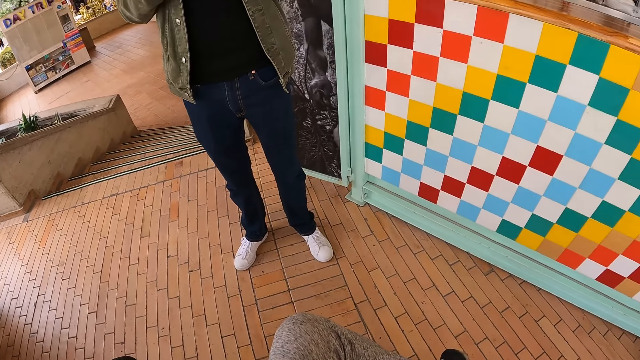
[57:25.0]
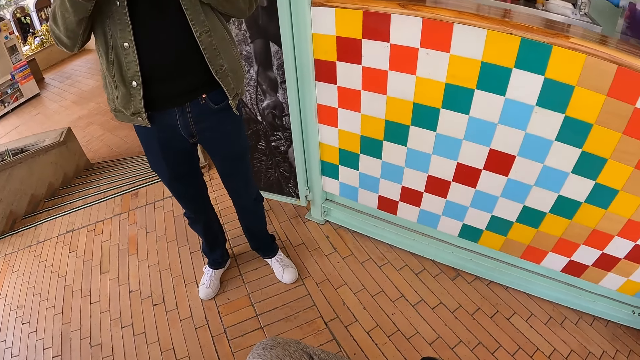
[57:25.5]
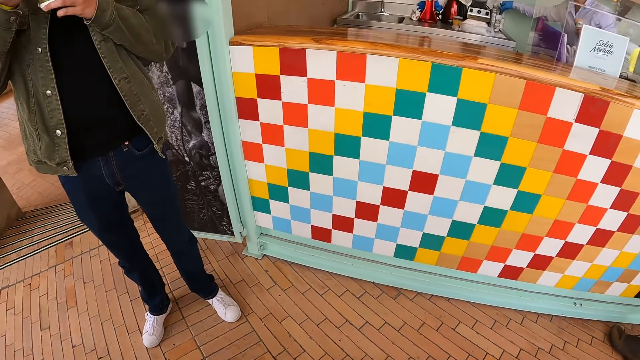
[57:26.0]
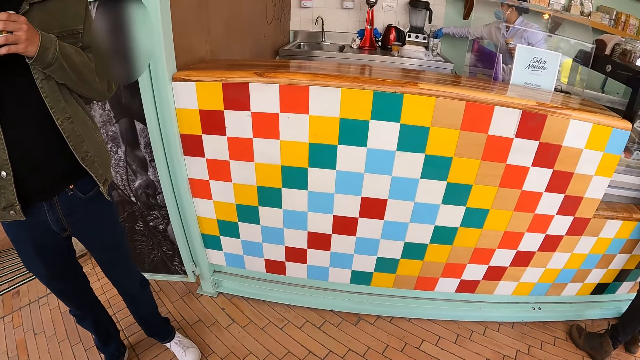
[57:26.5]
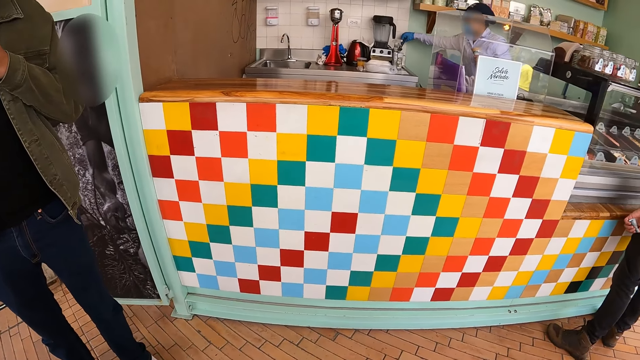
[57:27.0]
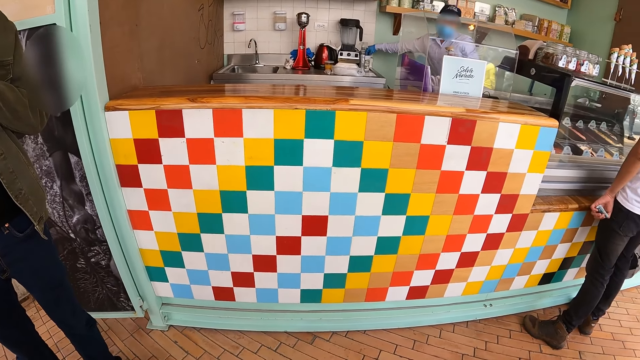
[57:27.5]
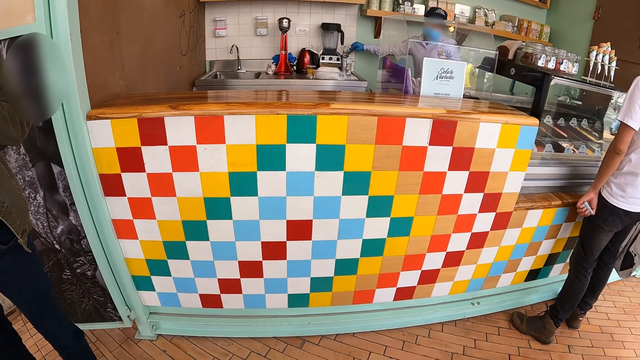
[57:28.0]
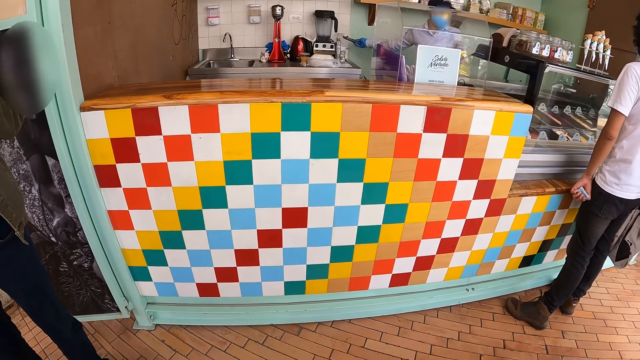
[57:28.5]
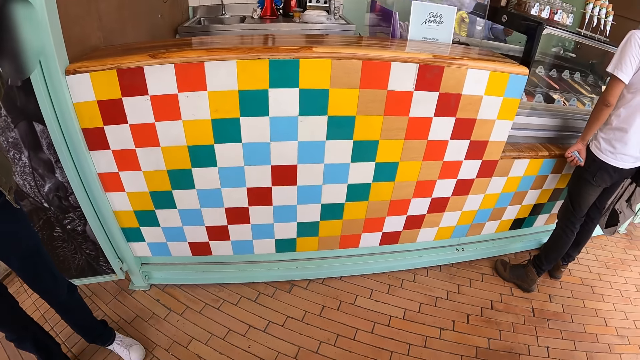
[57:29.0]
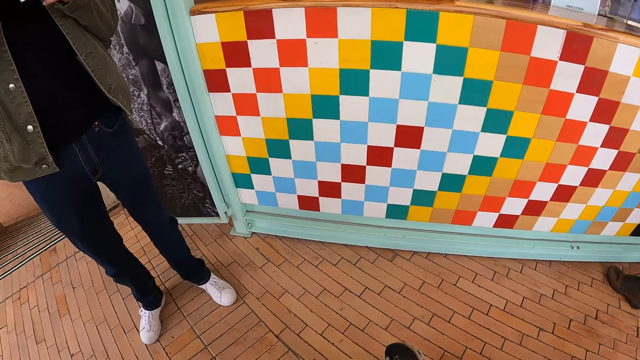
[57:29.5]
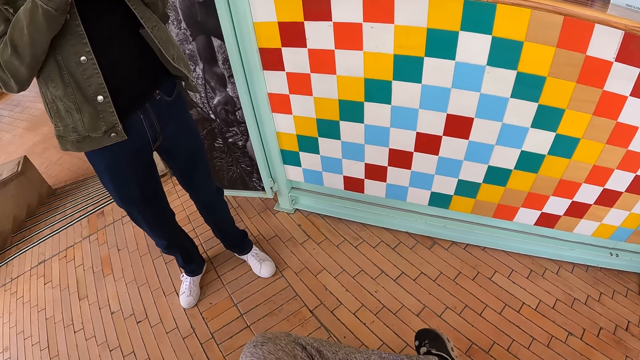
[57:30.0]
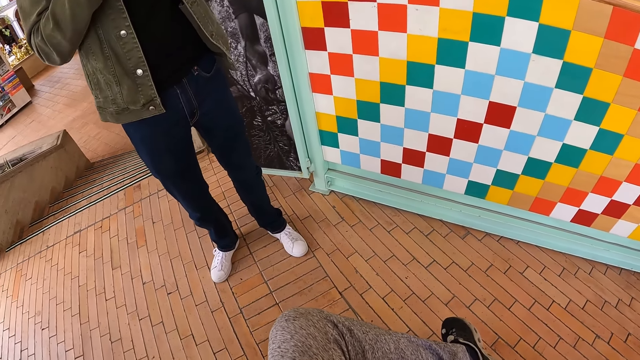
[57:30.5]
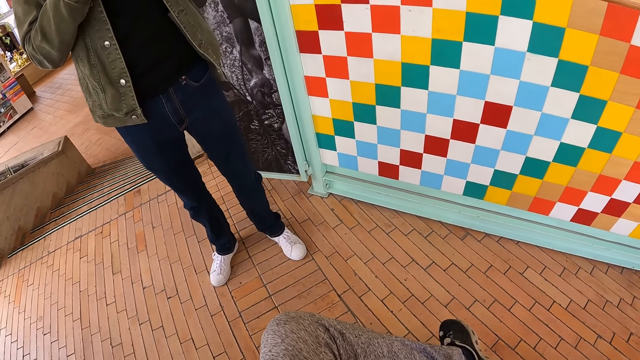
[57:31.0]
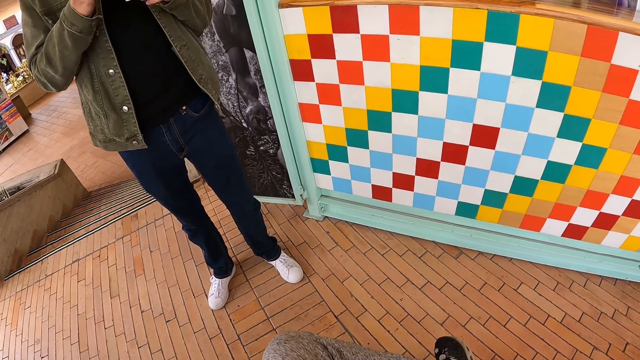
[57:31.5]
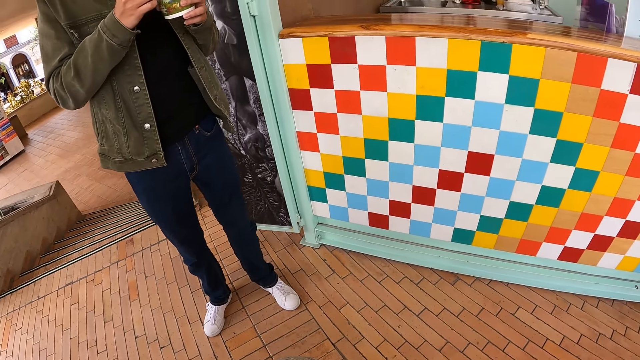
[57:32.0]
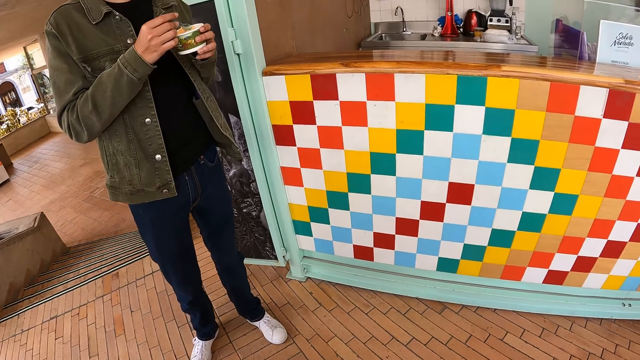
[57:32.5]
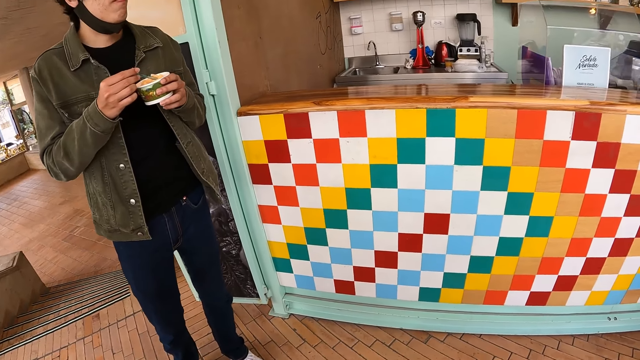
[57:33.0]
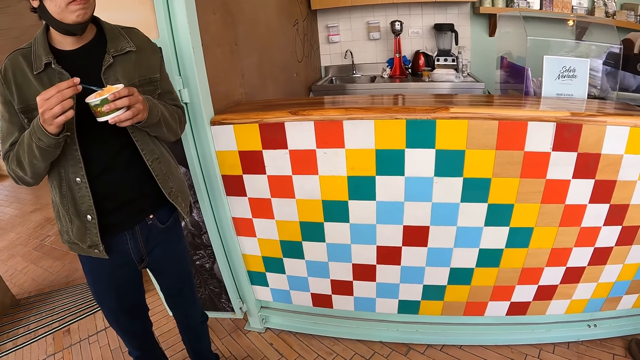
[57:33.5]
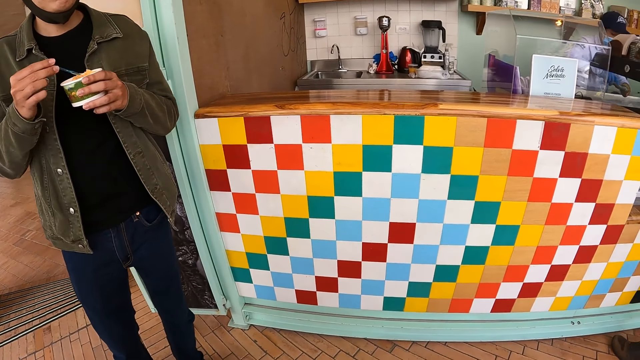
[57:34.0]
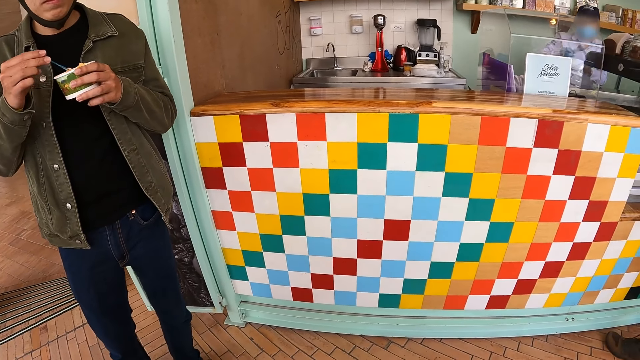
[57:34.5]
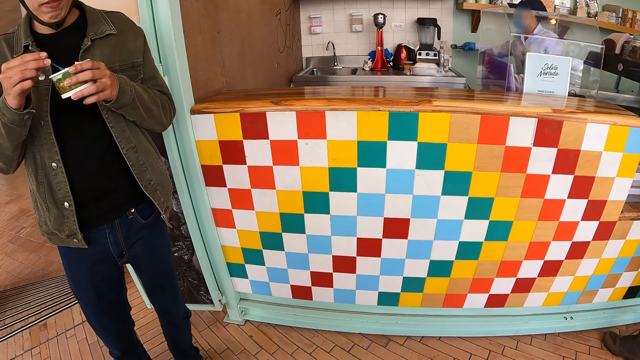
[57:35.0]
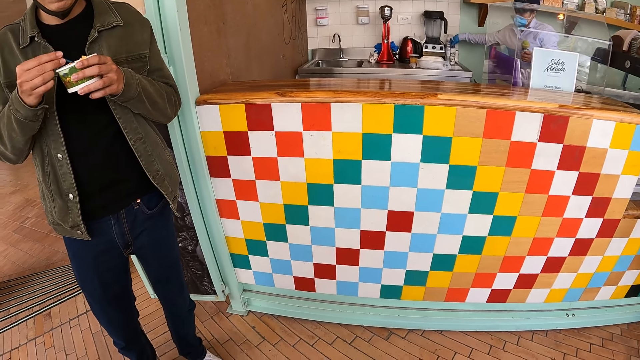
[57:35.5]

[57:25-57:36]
A person picks up a spoon. The camera wearer looks around. Another person scoops ice cream.

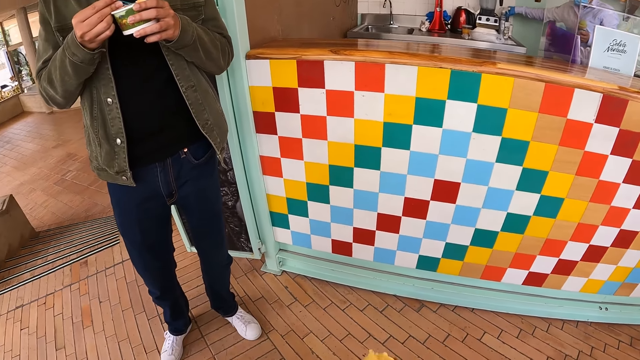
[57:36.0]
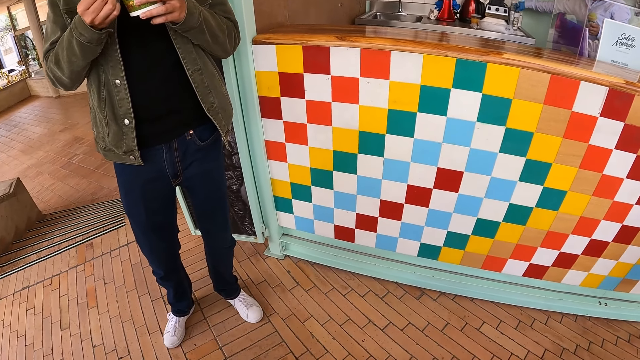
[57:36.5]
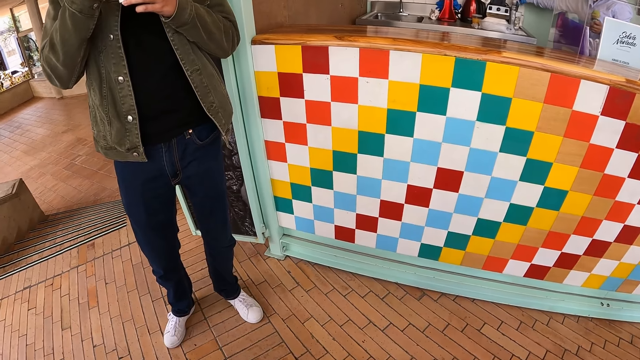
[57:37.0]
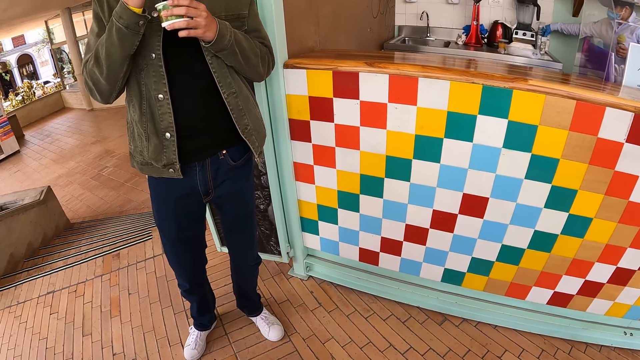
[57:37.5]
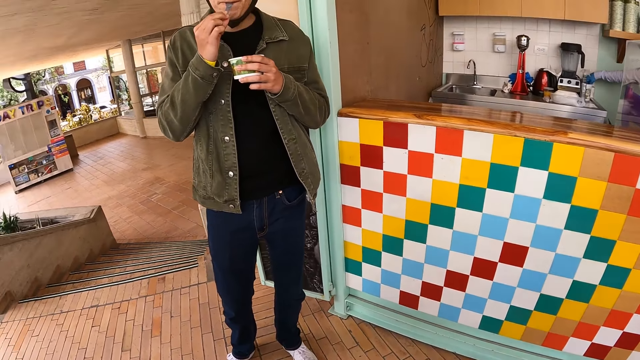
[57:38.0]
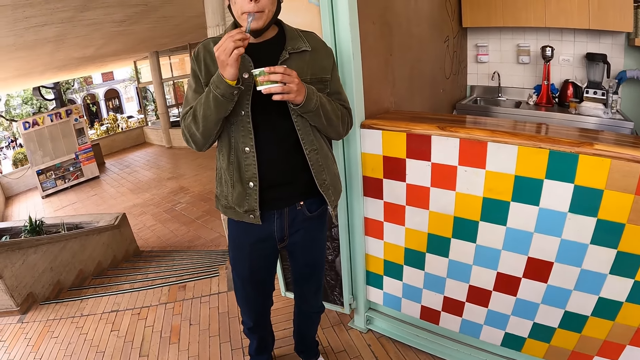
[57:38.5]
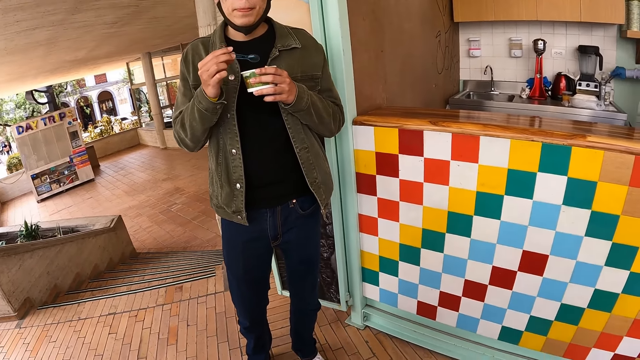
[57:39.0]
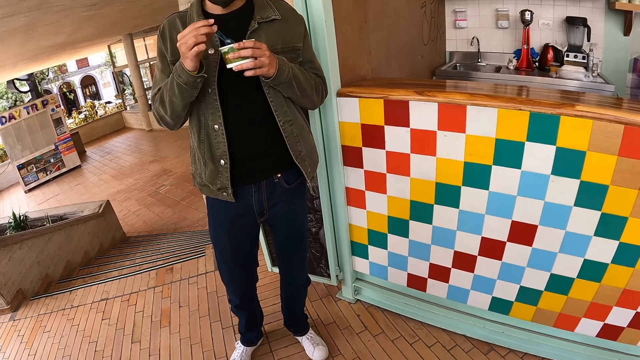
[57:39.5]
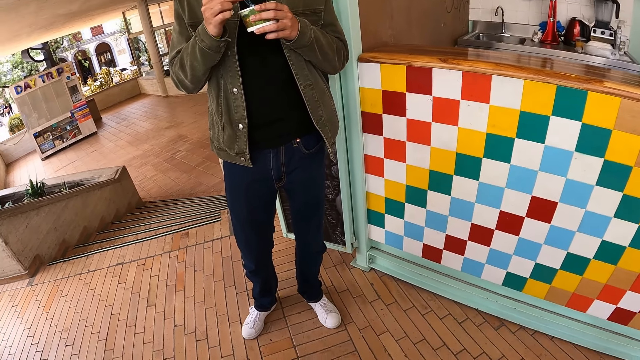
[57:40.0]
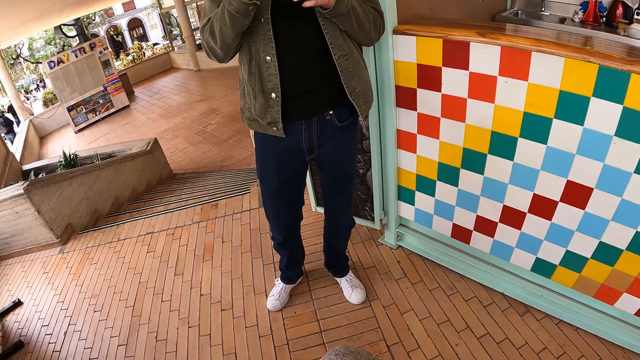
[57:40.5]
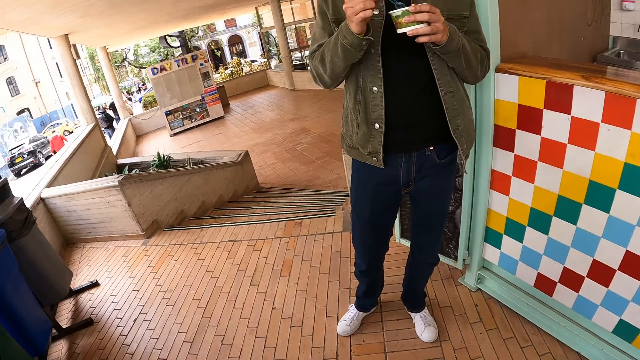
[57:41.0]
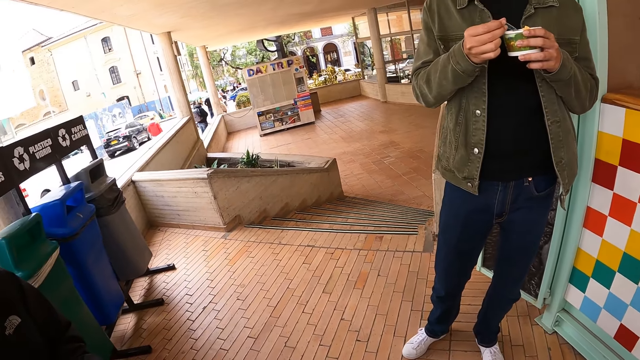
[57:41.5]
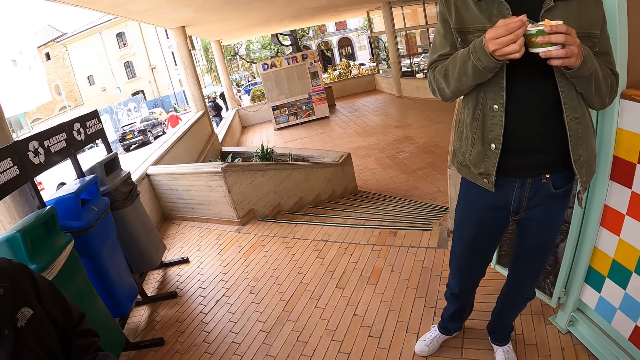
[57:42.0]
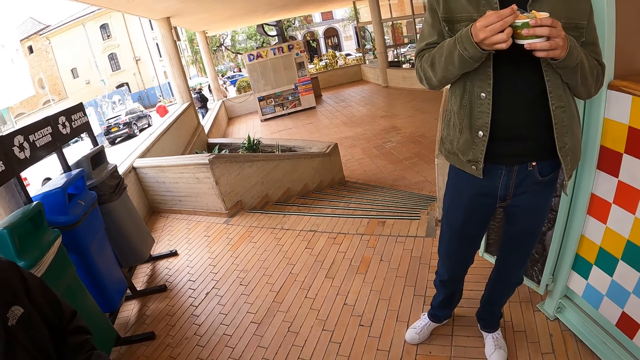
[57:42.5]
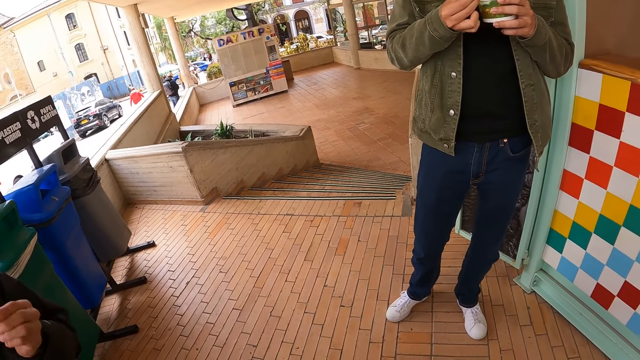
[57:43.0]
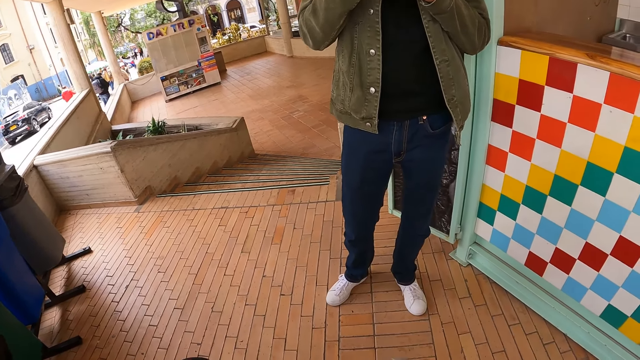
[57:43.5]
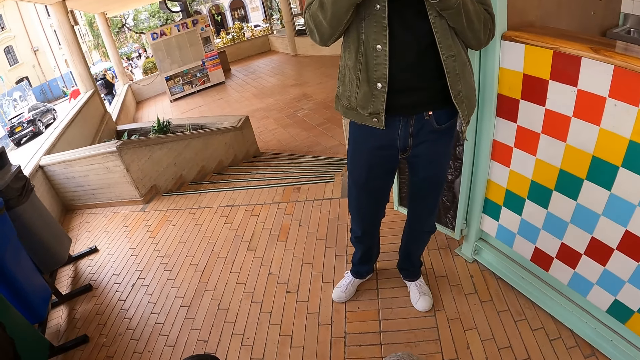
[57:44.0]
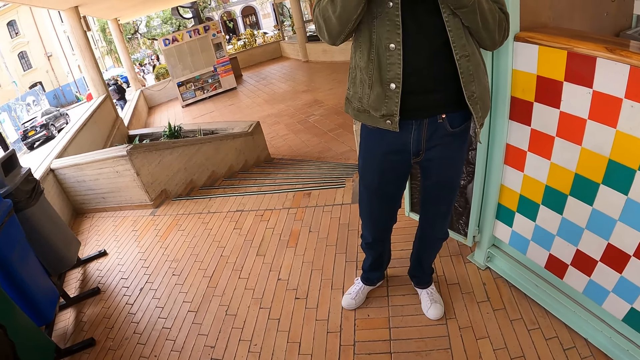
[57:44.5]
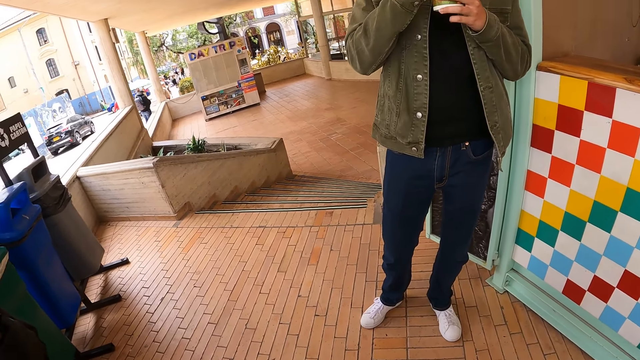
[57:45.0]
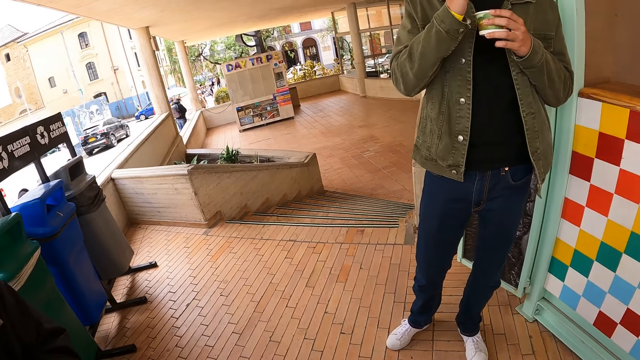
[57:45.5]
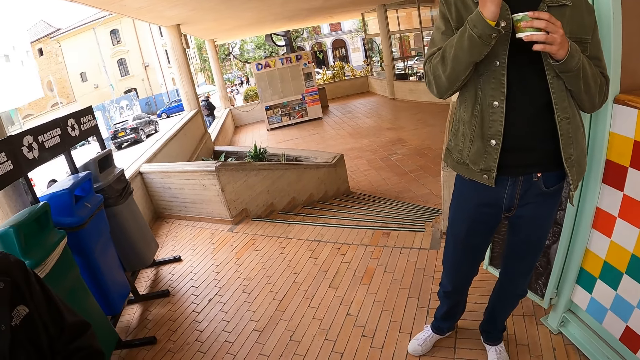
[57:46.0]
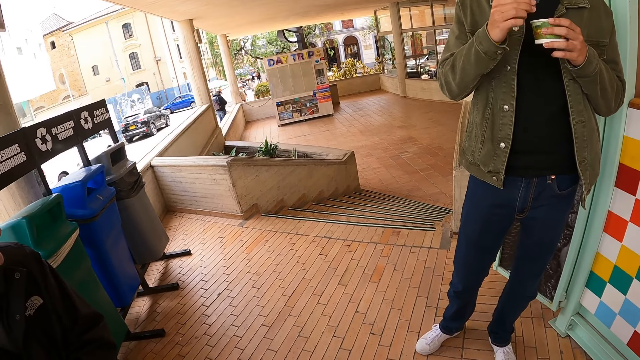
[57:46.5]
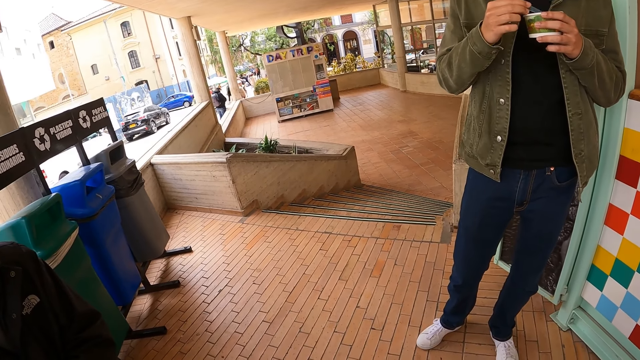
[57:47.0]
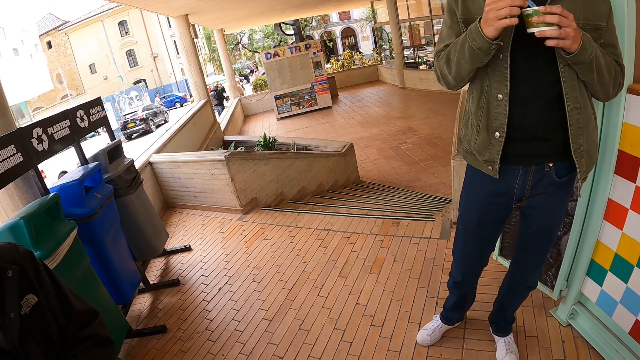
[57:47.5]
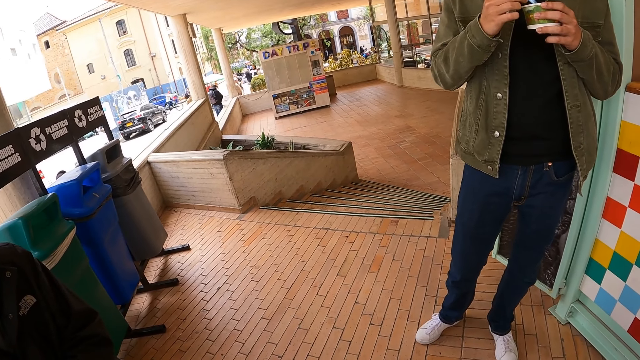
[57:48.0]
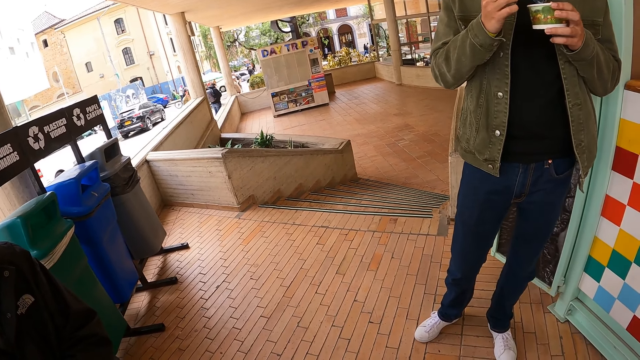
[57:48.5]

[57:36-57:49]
The camera wearer looks around. A person eats ice cream. The person dips a spoon in the ice cream. The camera wearer looks around. The person scoops the ice cream. The camera wearer looks around. They put a spoon in the ice cream.
